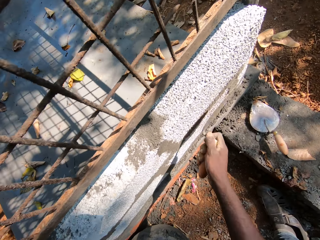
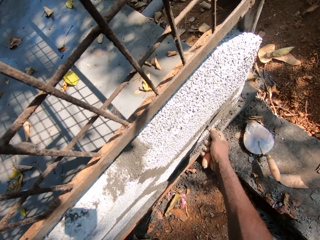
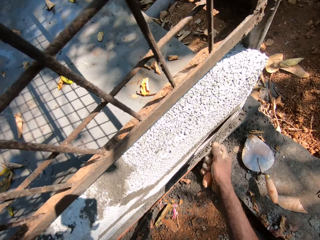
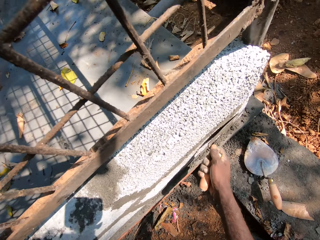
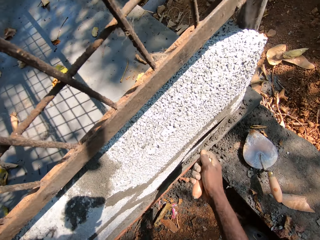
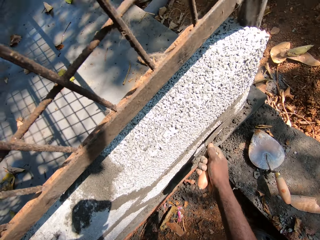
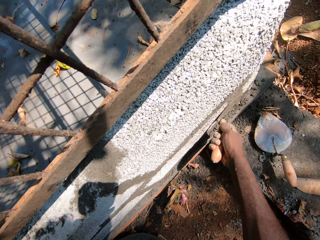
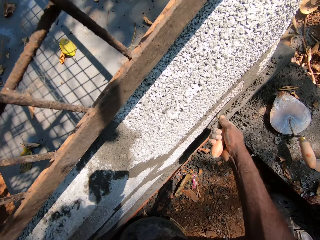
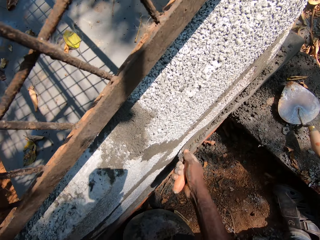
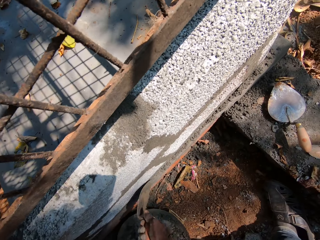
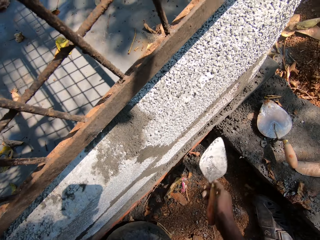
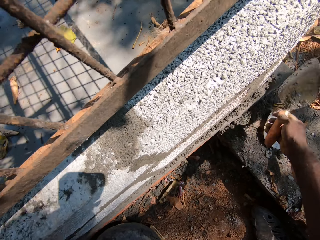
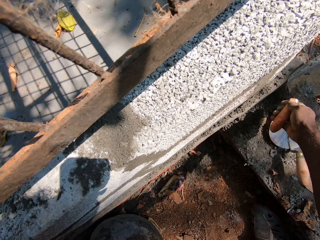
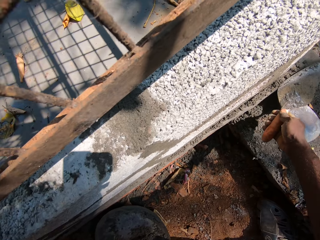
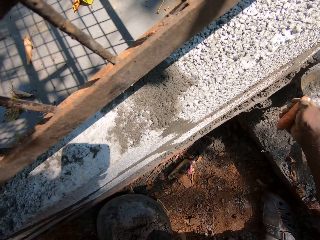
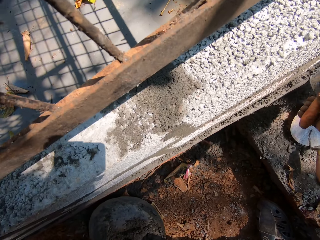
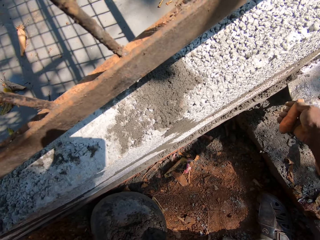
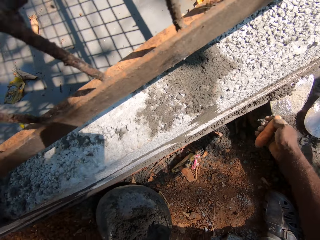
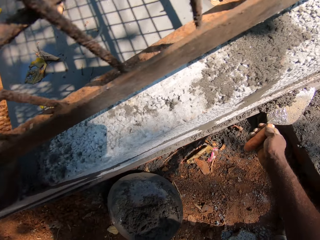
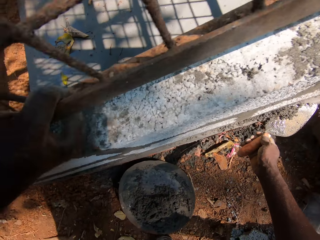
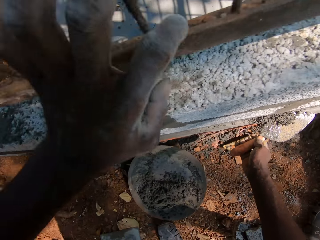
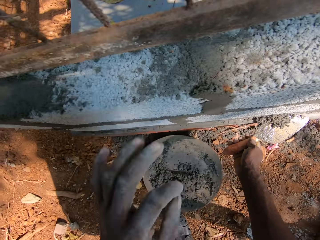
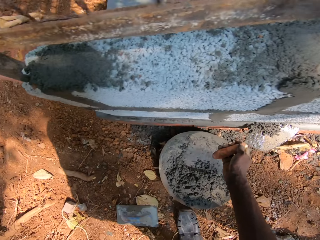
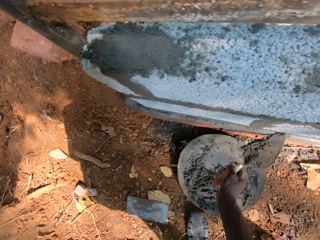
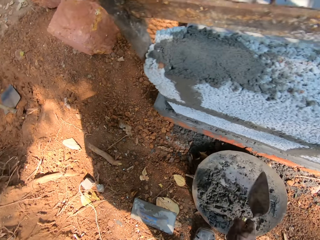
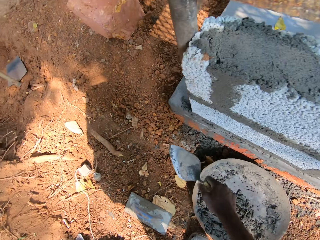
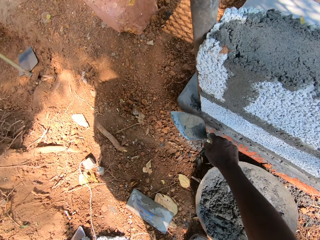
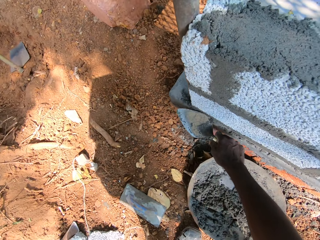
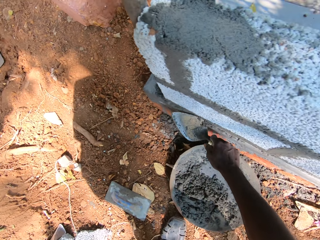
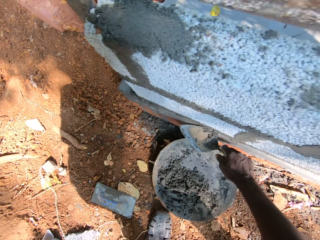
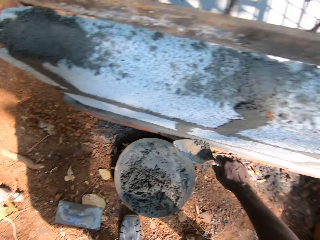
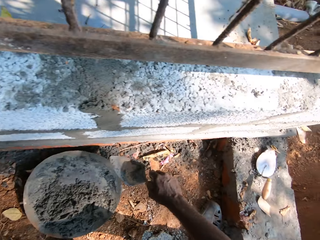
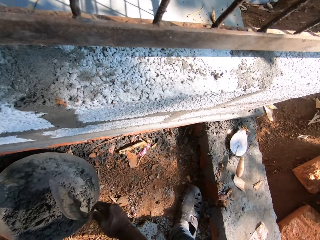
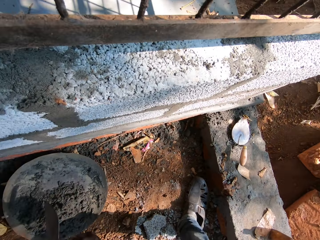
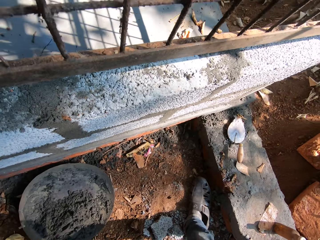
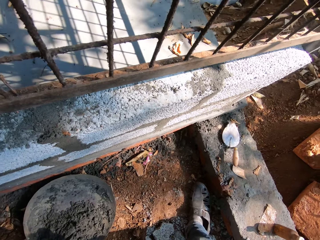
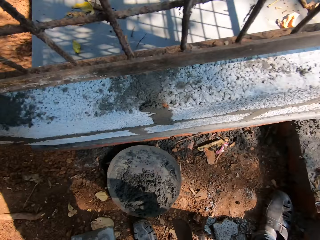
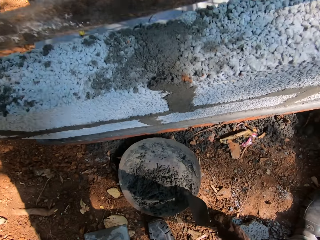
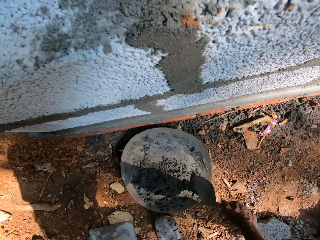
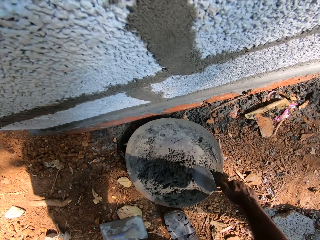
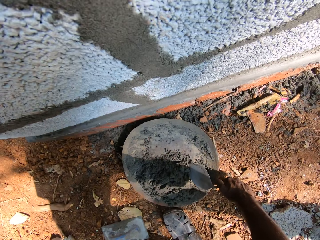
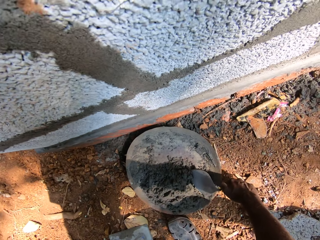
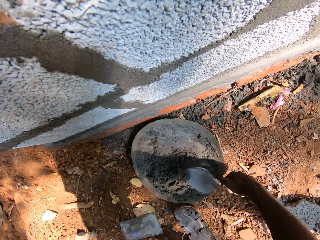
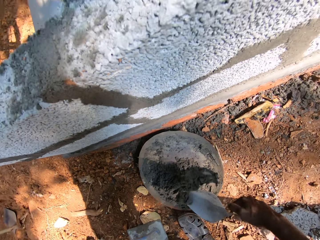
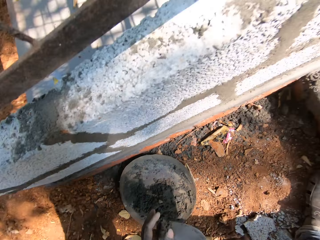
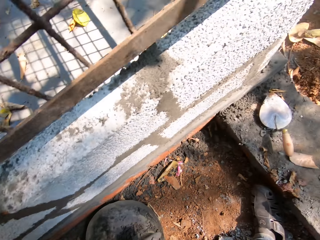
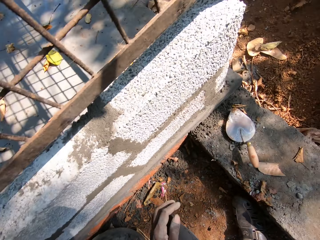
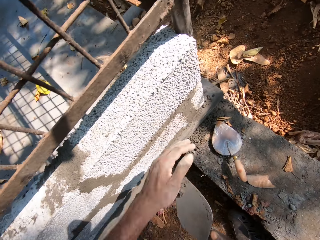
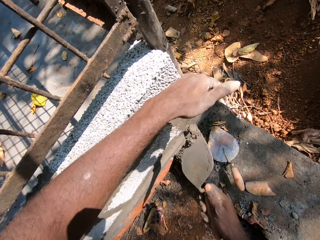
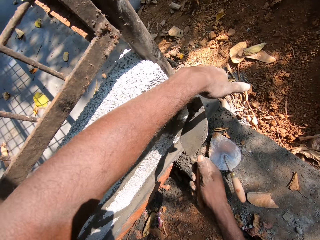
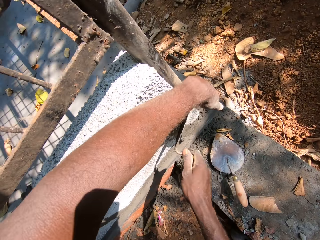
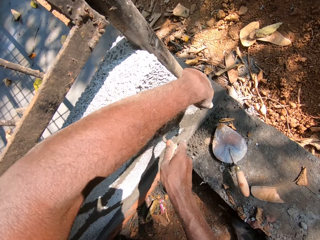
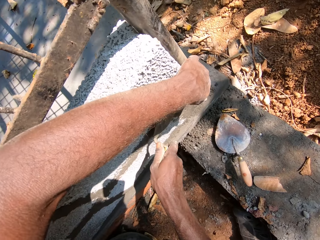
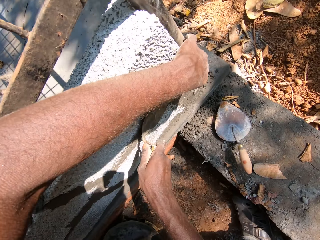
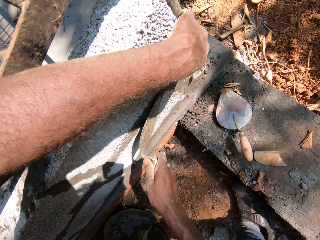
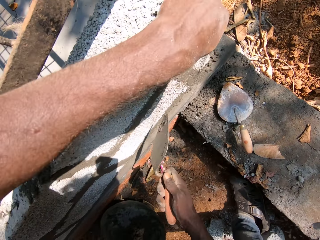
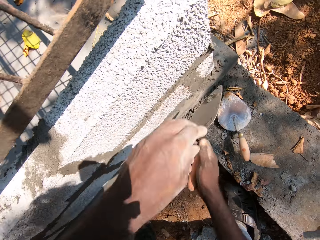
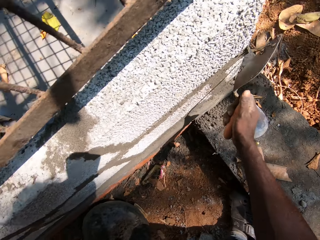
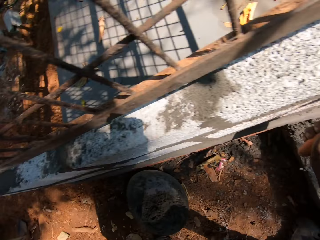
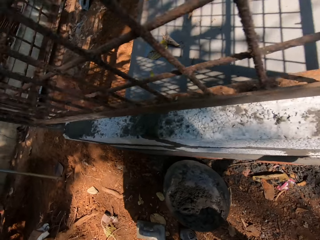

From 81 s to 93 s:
The camera wearer smoothens cement on the wall with the masonry trowel in his right hand. He scrapes cement off the wall with the masonry trowel in his right hand. He pours cement from the masonry trowel in his right hand into the head pan of cement. He scrapes cement off the wall with the masonry trowel in his right hand. He pours cement from the masonry trowel in his right hand into the head pan of cement. He takes cement from the head pan of cement with the masonry trowel in his right hand. He puts cement on the wall from the masonry trowel in his right hand.

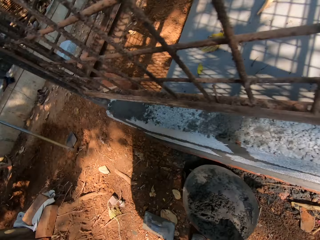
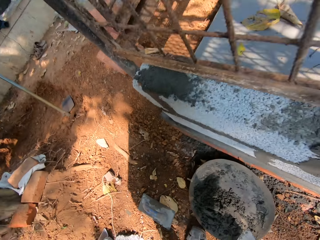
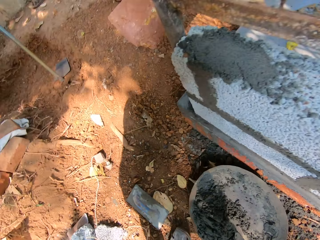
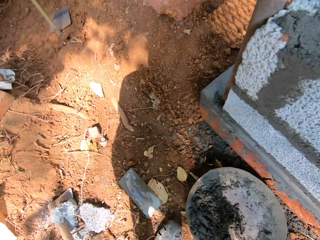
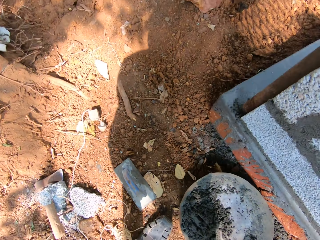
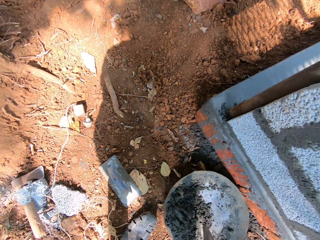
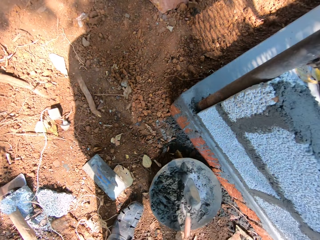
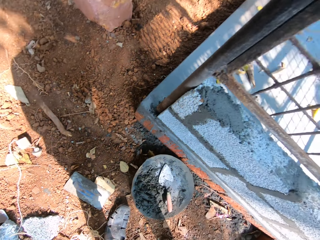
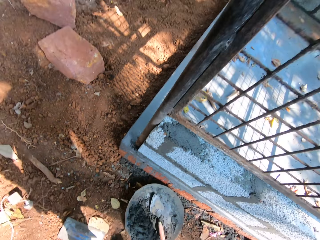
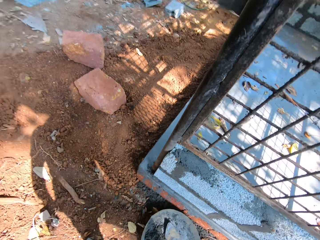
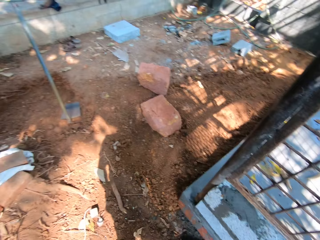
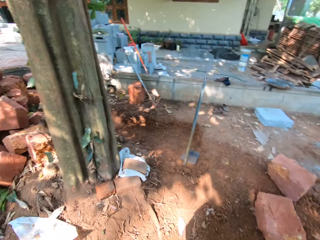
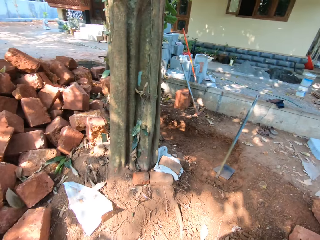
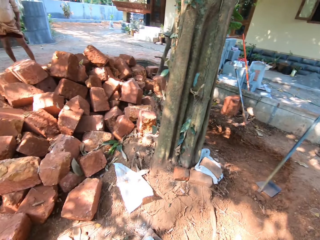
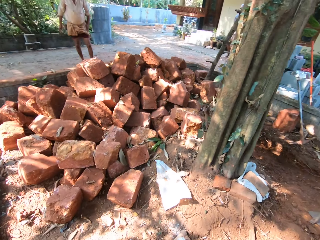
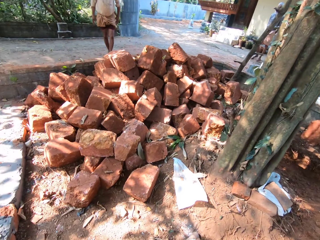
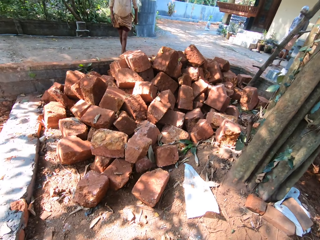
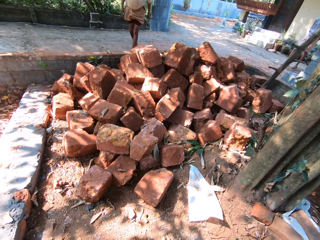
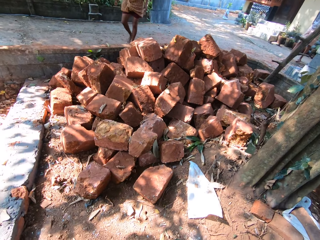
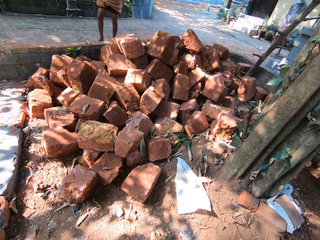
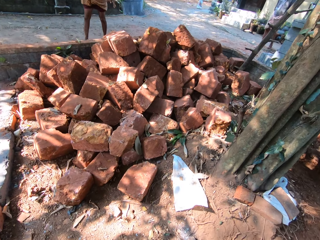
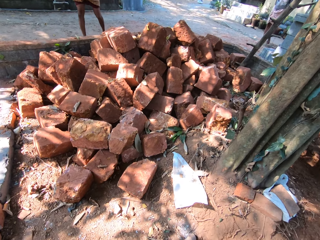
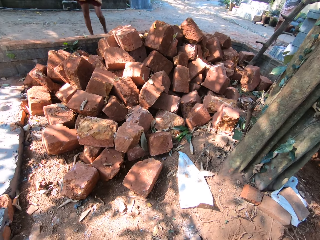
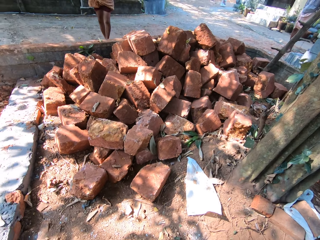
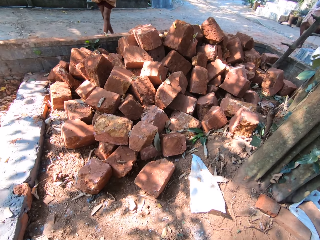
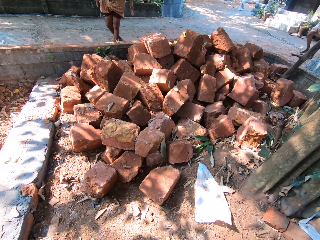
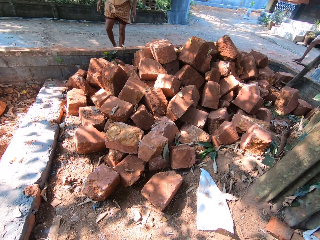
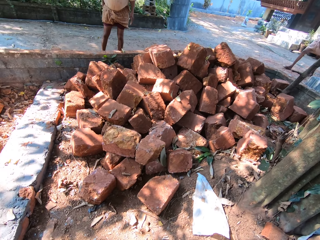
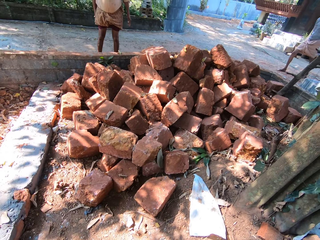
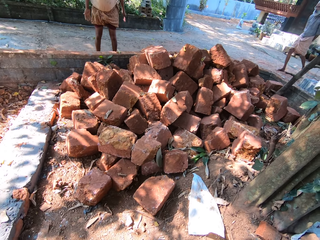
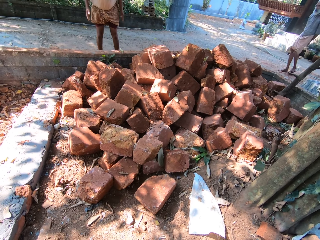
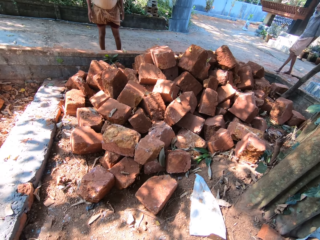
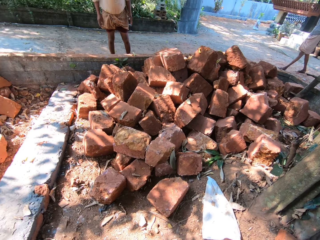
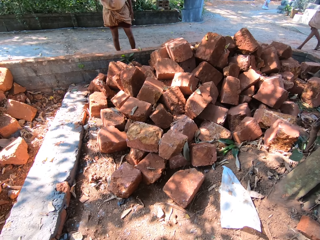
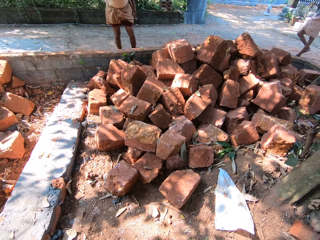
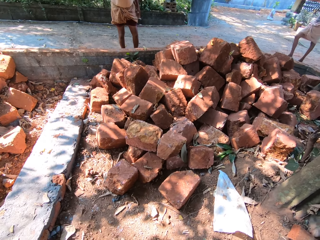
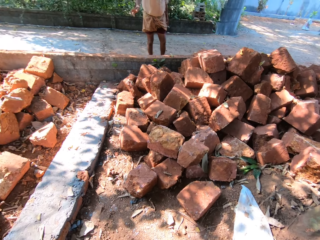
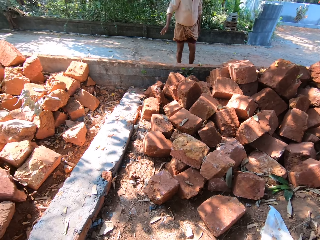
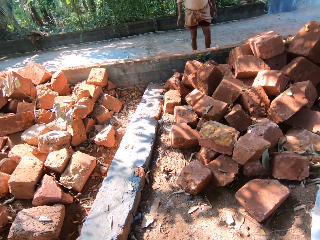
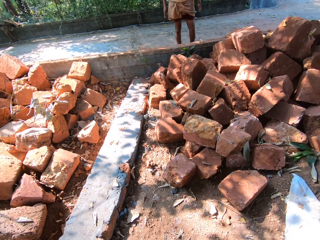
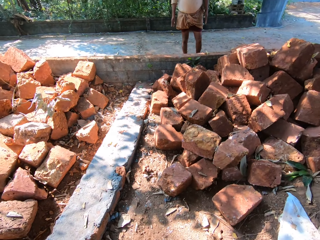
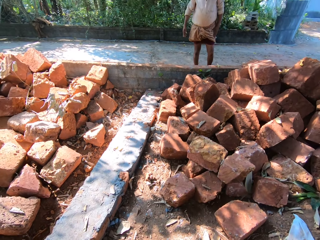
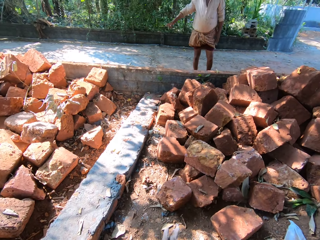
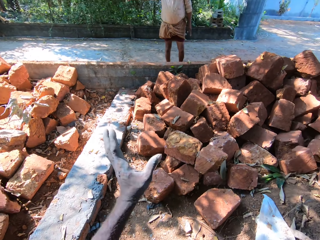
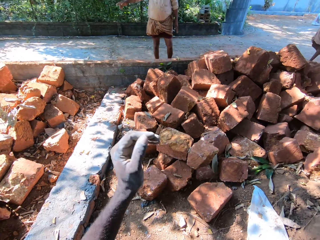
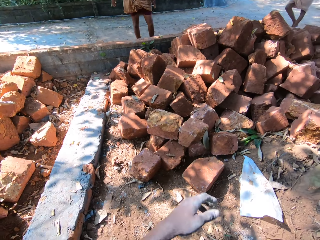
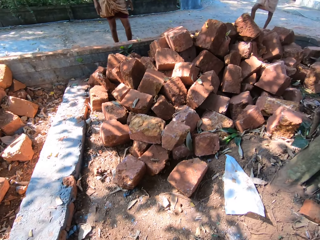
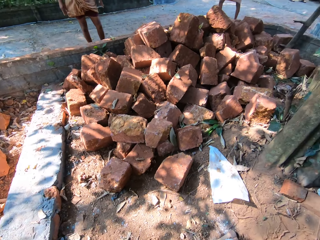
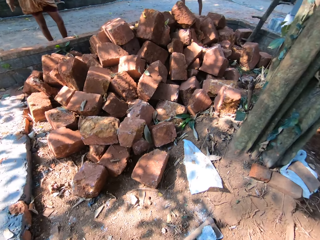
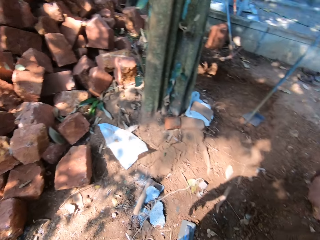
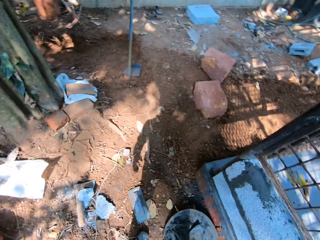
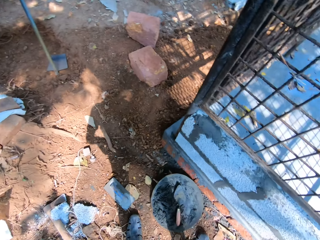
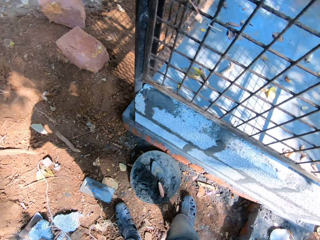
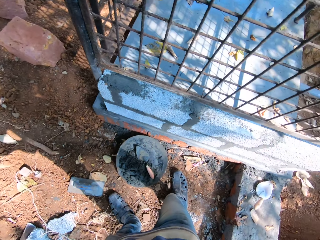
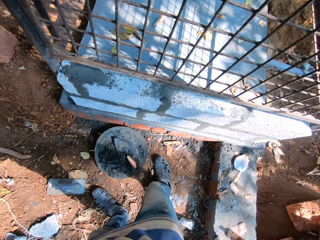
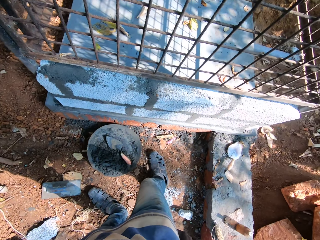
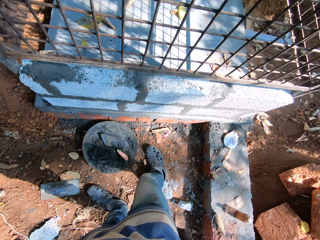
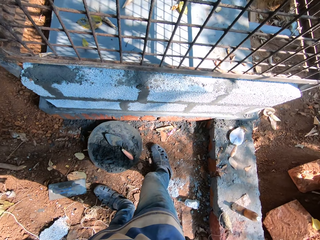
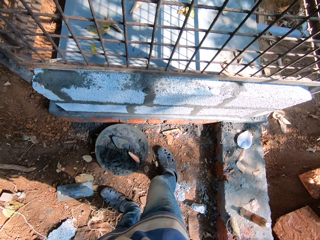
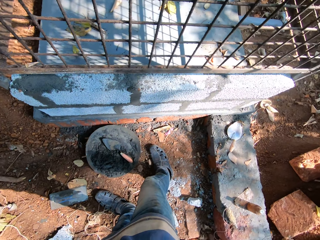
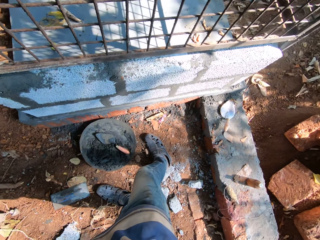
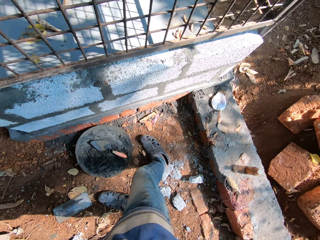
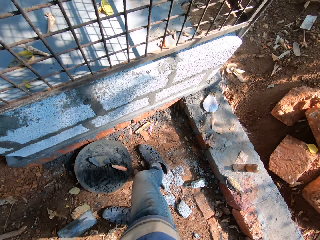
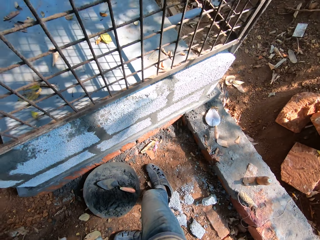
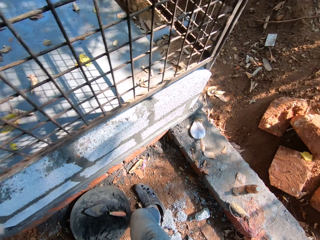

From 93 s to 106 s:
The camera wearer drops the masonry trowel in his right hand in the head pan of cement. He looks around. He interacts with a man. He looks at the bricks.
